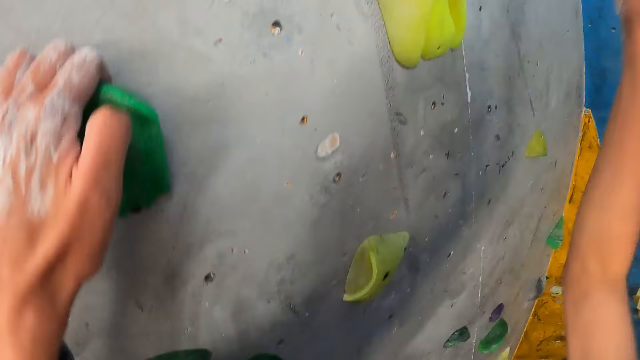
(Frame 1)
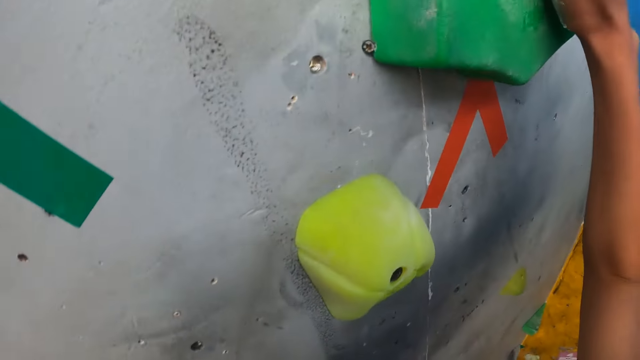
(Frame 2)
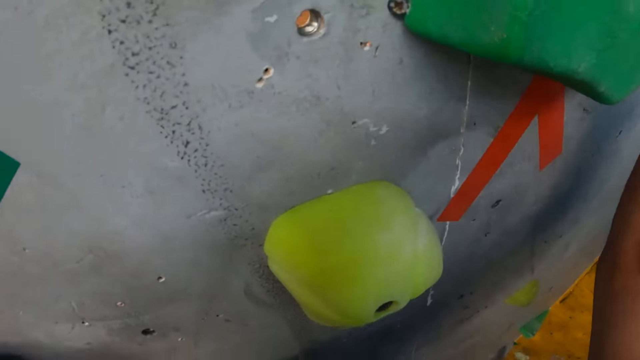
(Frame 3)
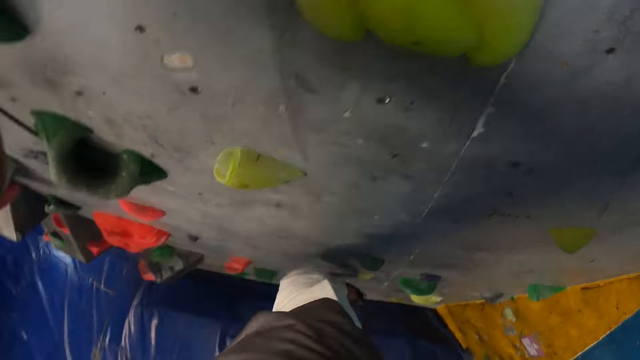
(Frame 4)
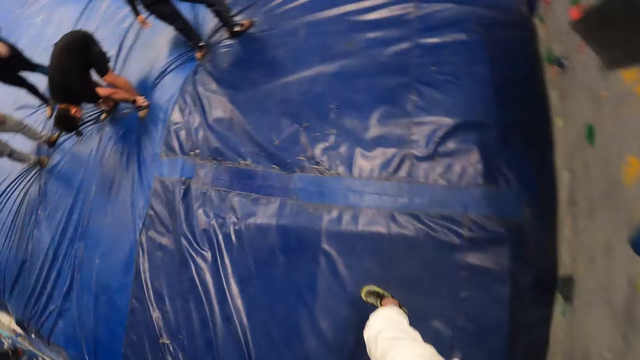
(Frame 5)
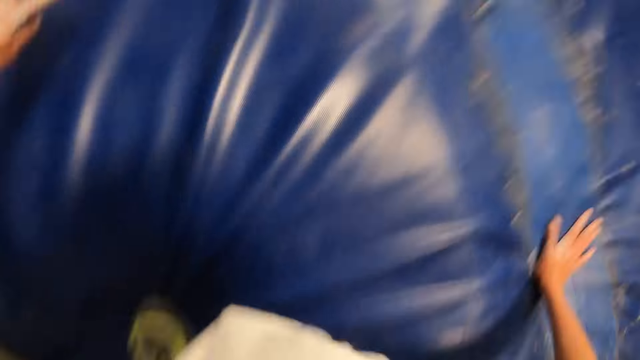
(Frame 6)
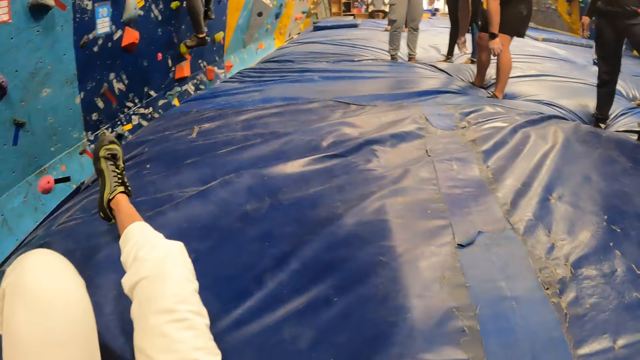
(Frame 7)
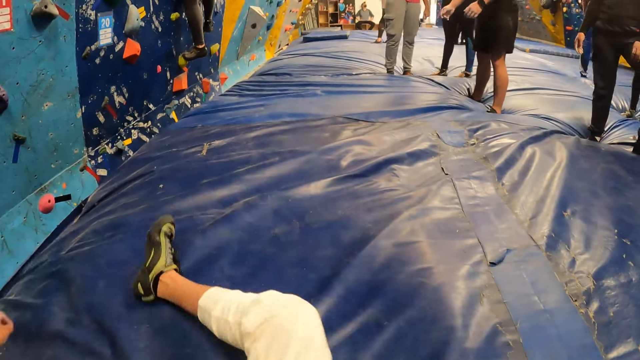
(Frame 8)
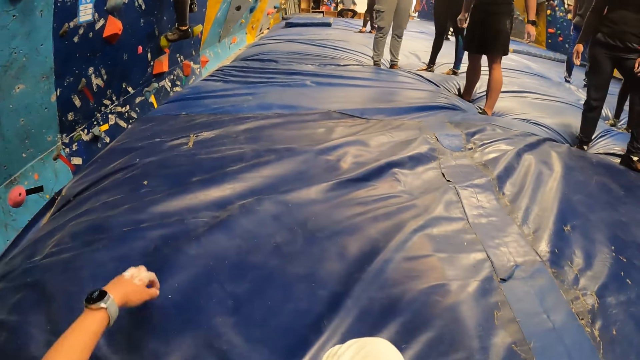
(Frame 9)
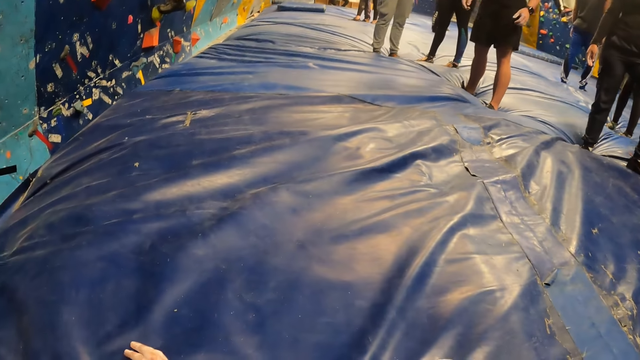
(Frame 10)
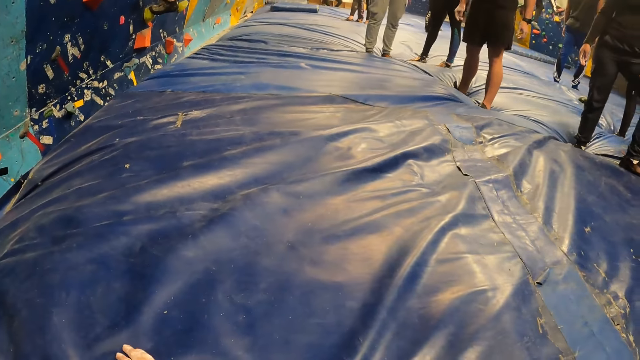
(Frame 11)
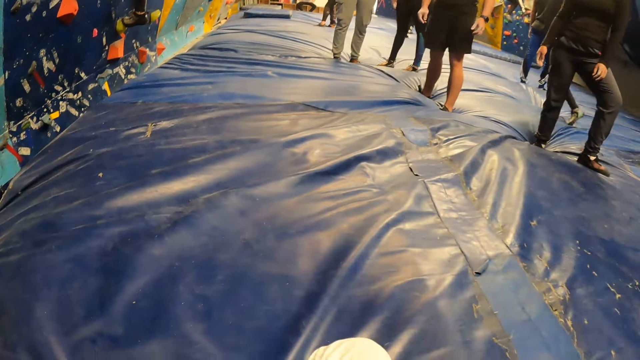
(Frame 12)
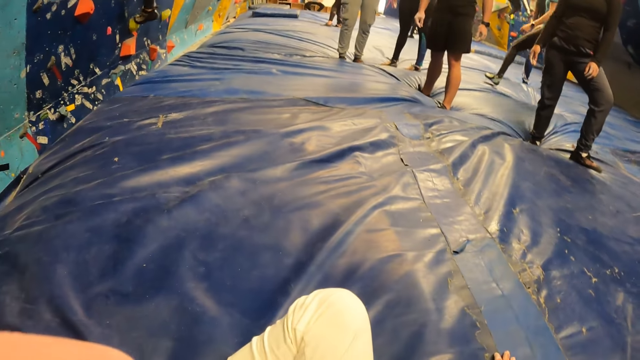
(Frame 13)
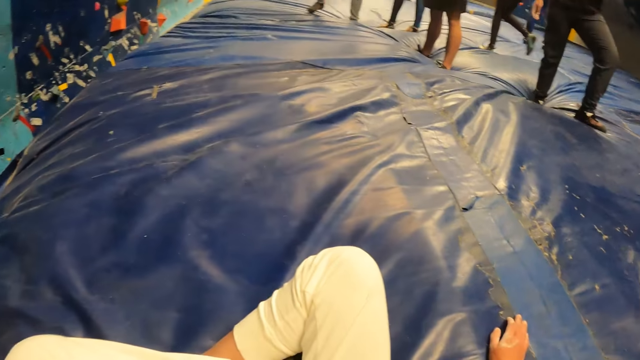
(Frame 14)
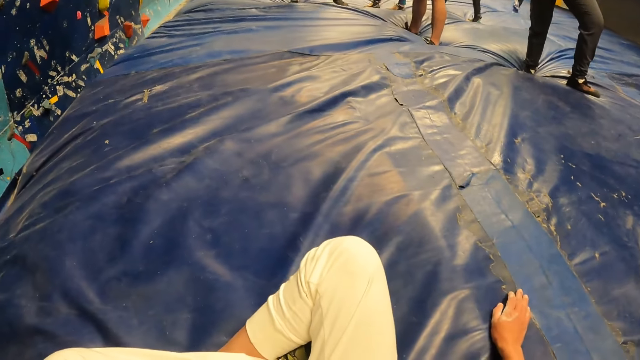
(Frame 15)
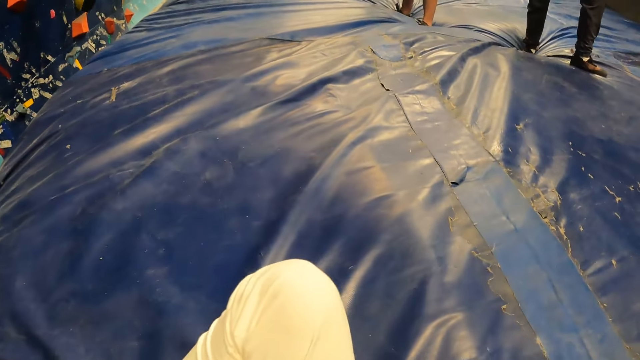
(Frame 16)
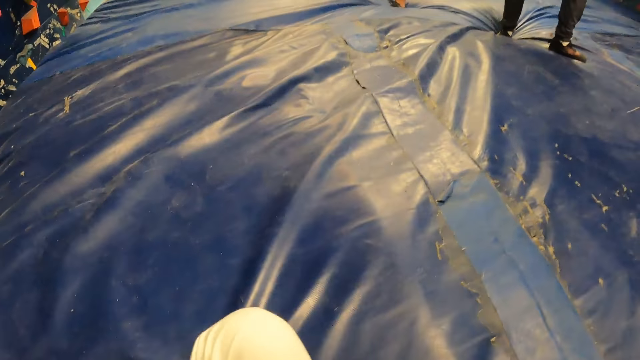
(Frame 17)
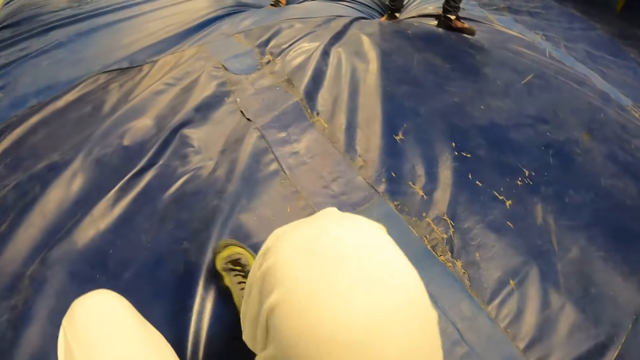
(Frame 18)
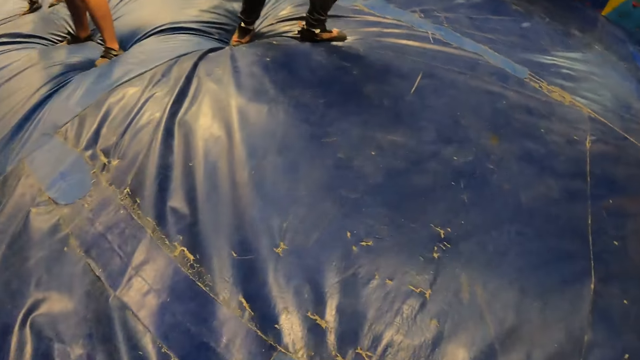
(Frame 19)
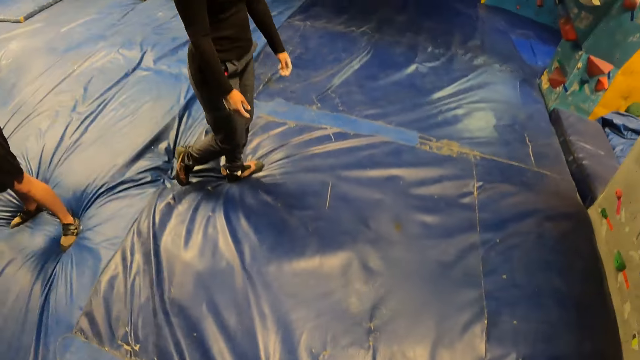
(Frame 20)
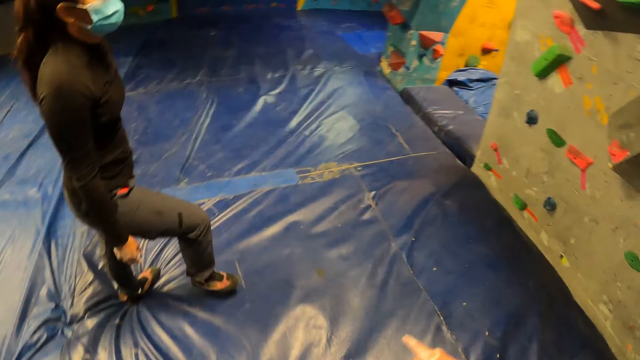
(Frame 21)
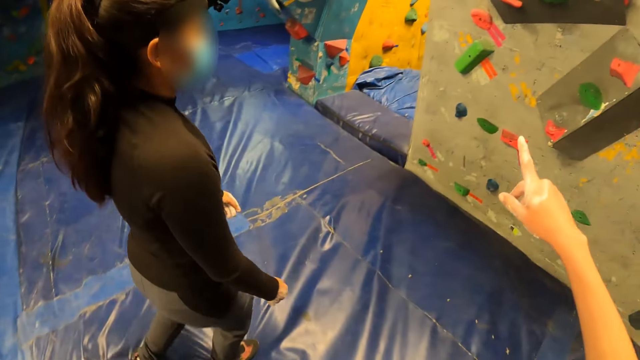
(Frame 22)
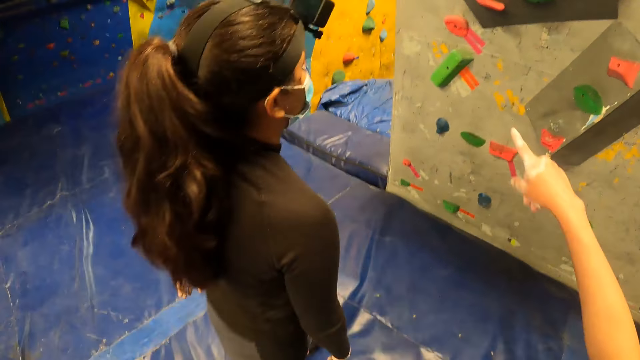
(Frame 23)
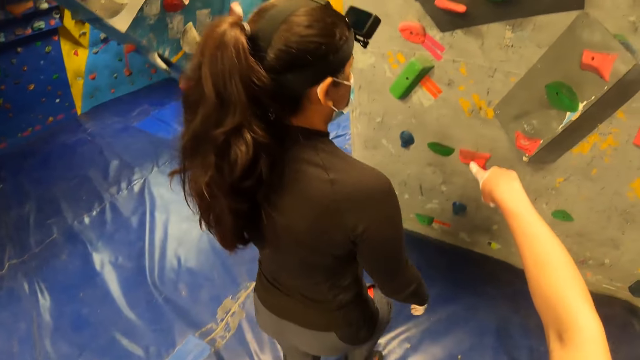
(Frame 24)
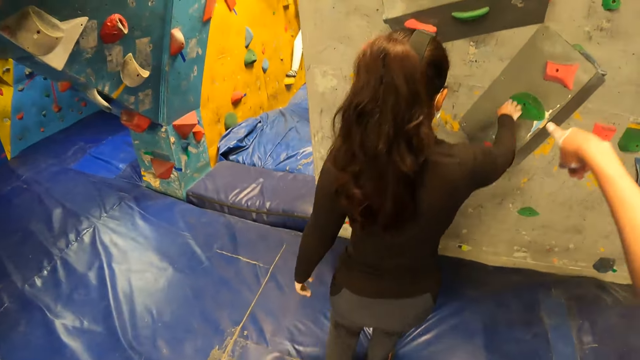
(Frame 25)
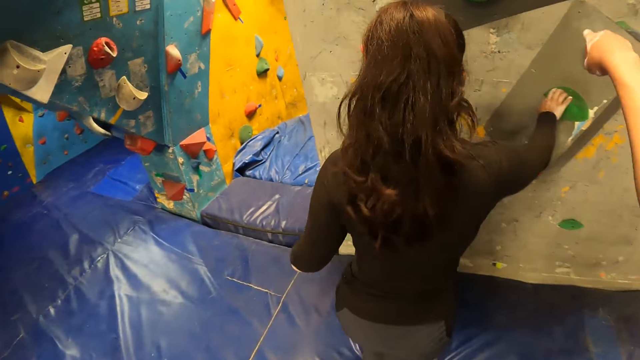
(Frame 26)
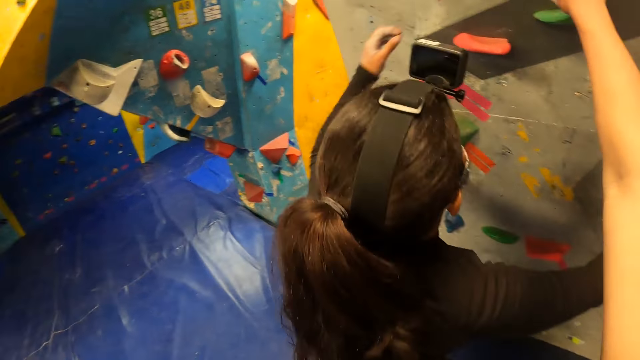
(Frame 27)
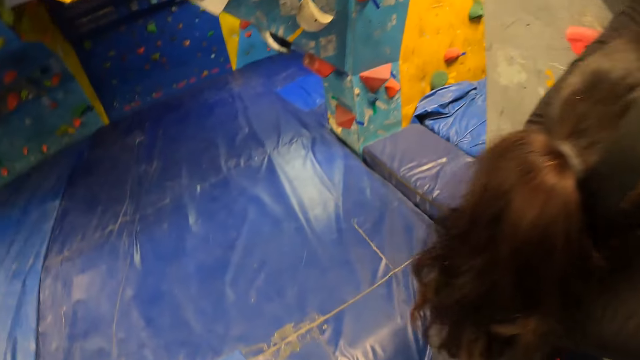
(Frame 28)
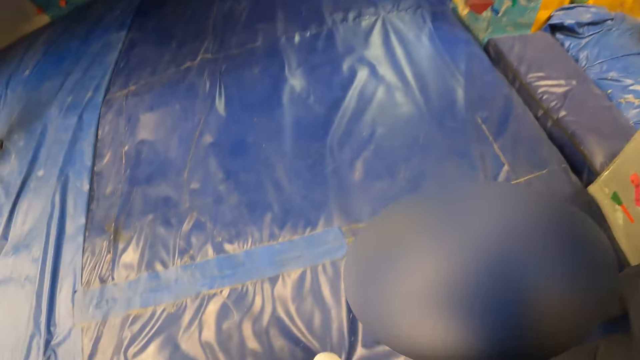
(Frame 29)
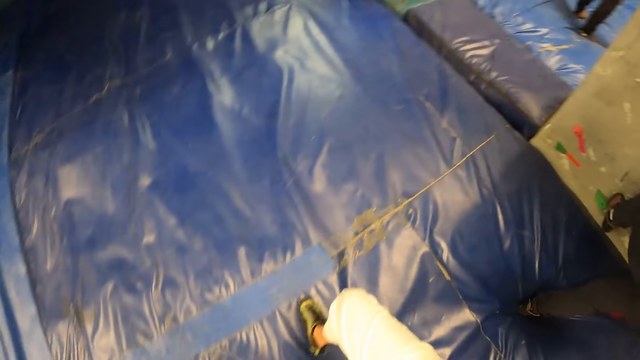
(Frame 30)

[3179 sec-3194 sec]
The camera wearer jumps down to the mat form from the bouldering wall. They stand up from the mat form. They touch something. They stand up. They make a hand gesture. They converse with a woman. They point at a bouldering rock on the bouldering wall. The woman places her right hand on the bouldering wall. The woman tries to climb the wall climb challenge.

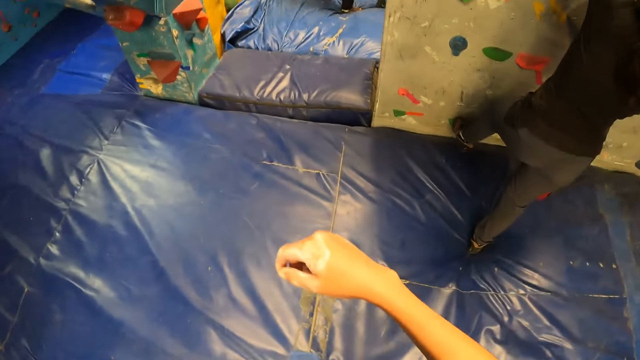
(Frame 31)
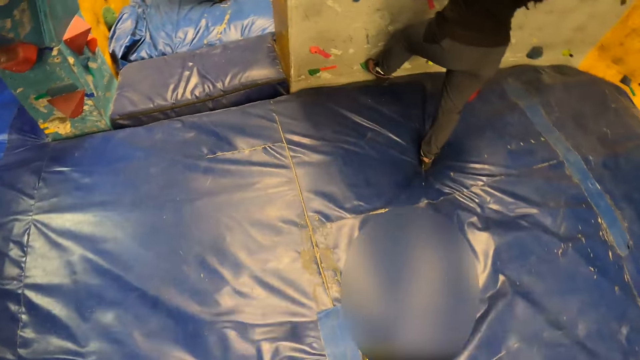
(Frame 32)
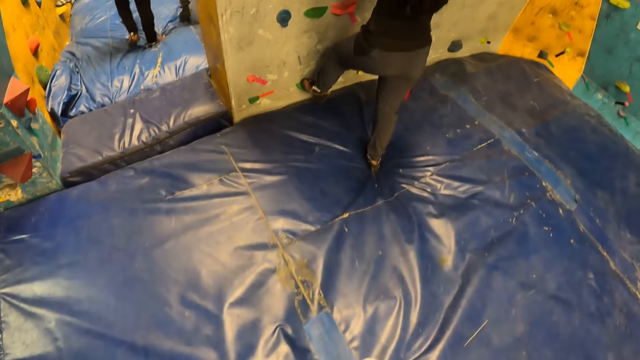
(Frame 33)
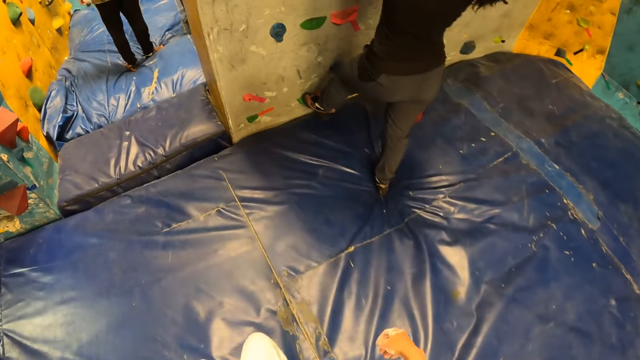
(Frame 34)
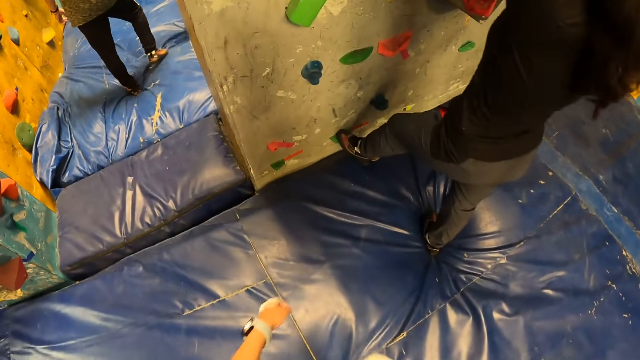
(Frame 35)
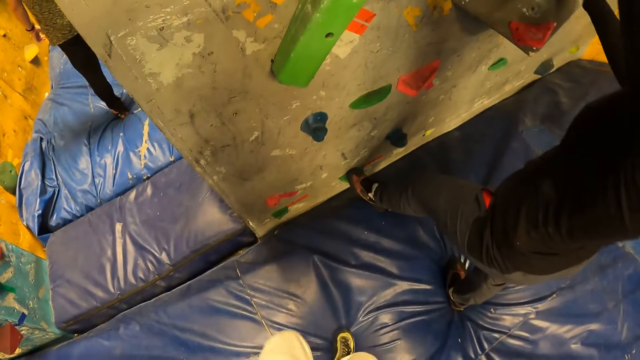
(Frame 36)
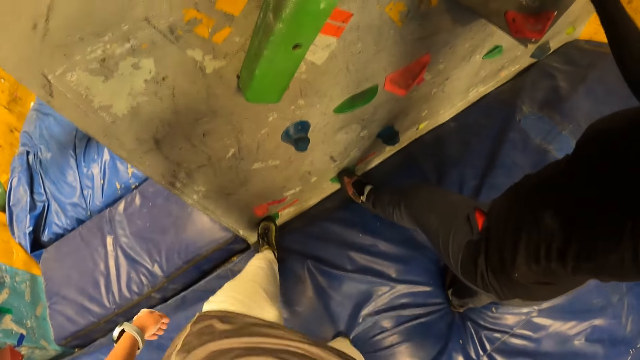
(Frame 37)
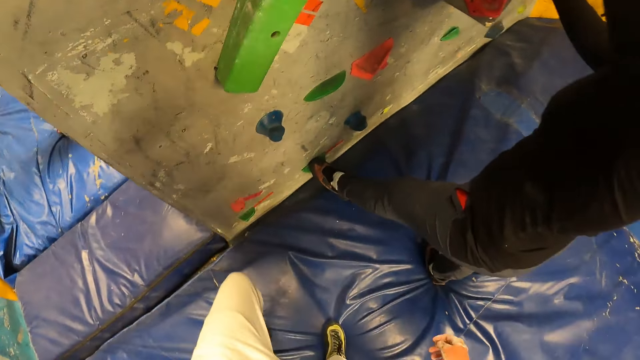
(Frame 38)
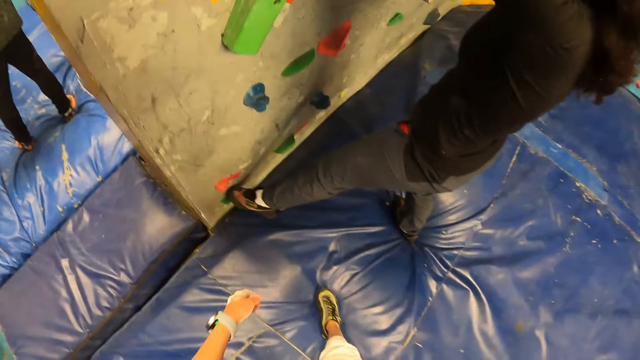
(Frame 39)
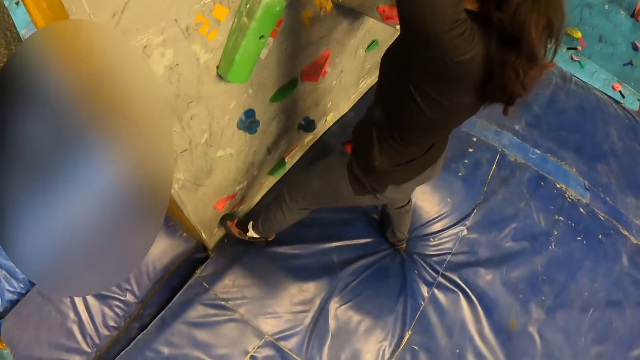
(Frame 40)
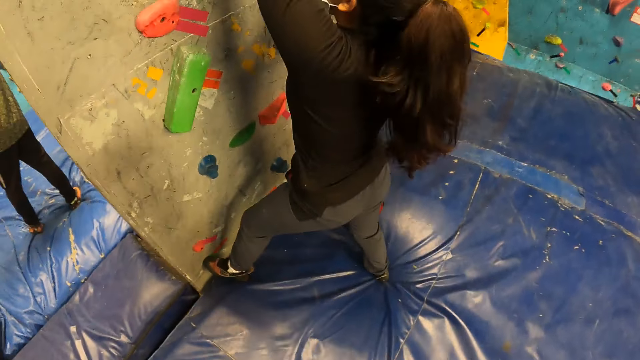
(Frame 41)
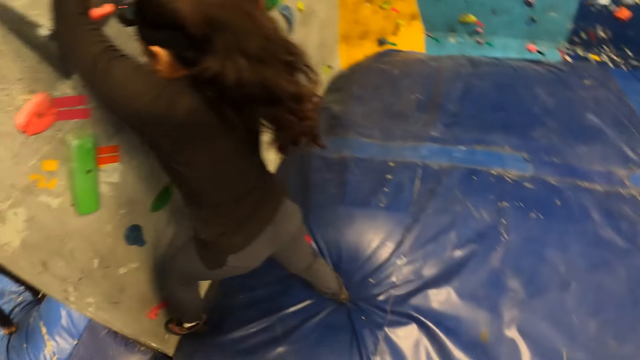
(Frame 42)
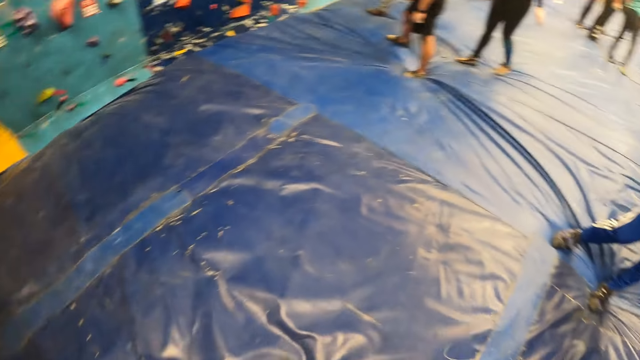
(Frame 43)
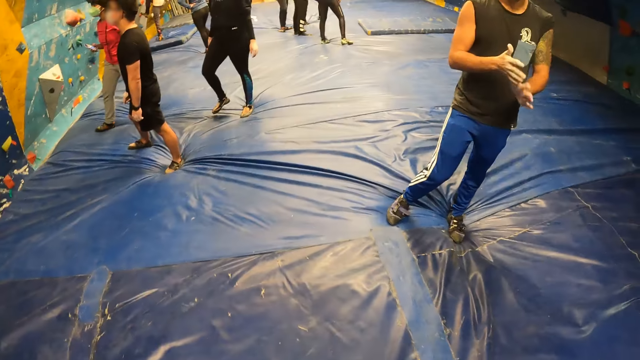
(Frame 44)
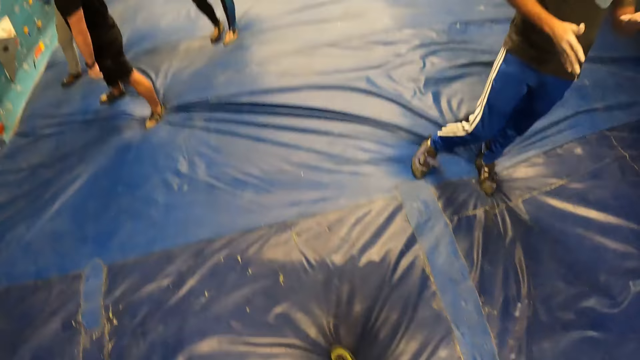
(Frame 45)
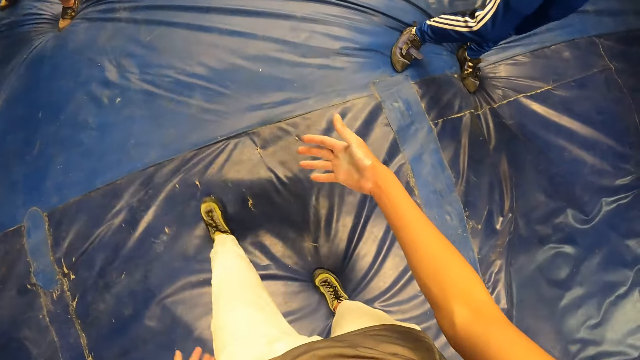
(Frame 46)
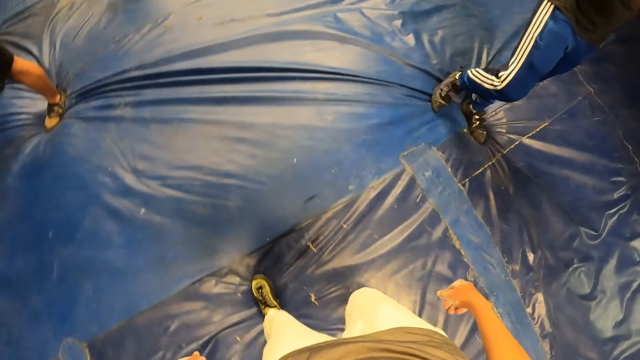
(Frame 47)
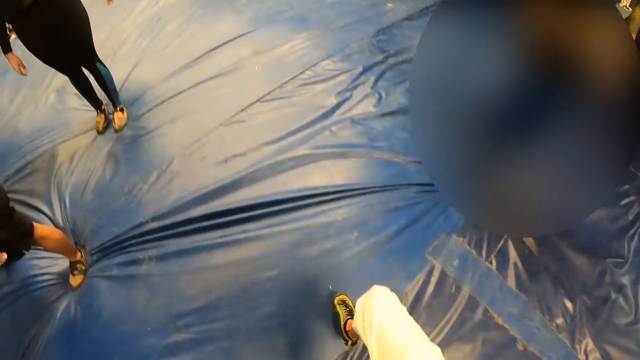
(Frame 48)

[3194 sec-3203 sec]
The camera wearer guides the woman how to climb. She places her left leg on a bouldering rock. The woman places her left leg on the bouldering rock. A man dusts his hands together.
